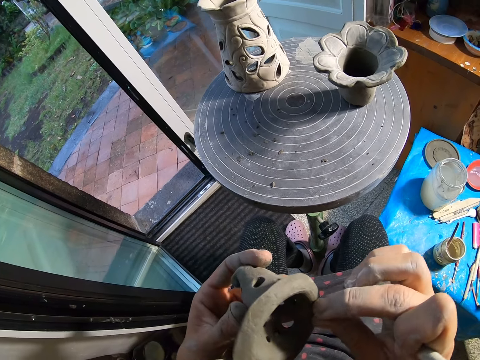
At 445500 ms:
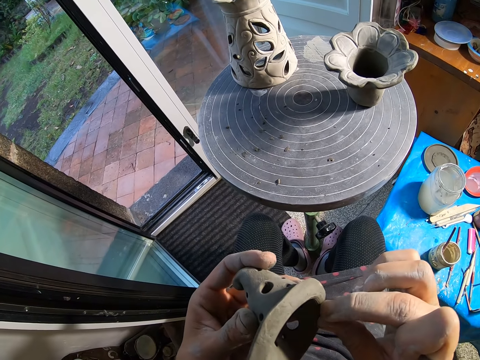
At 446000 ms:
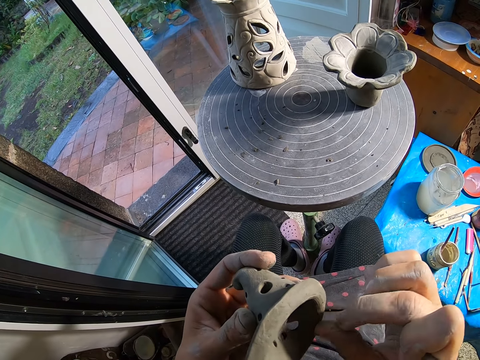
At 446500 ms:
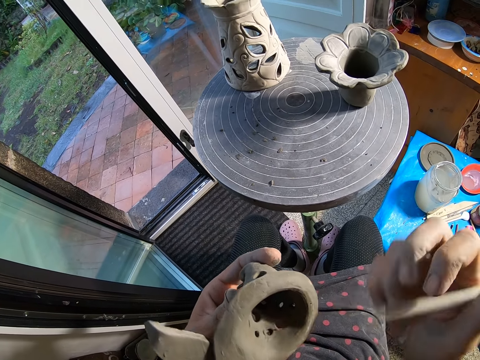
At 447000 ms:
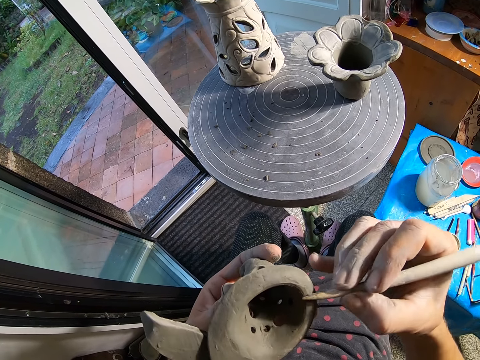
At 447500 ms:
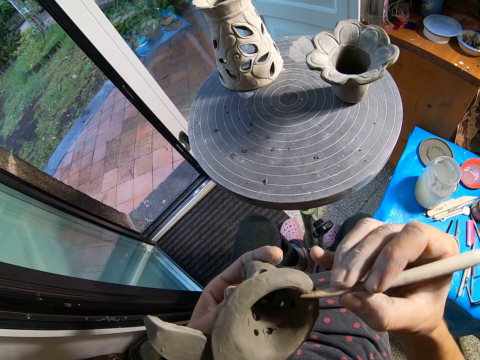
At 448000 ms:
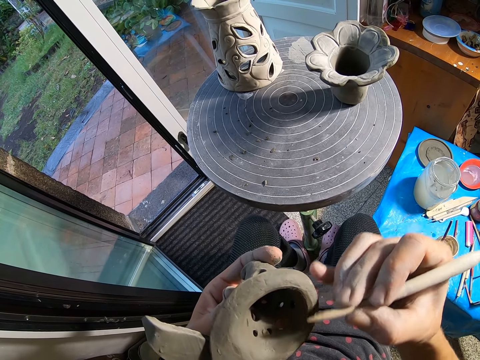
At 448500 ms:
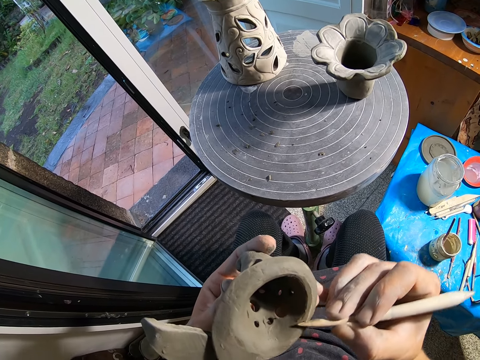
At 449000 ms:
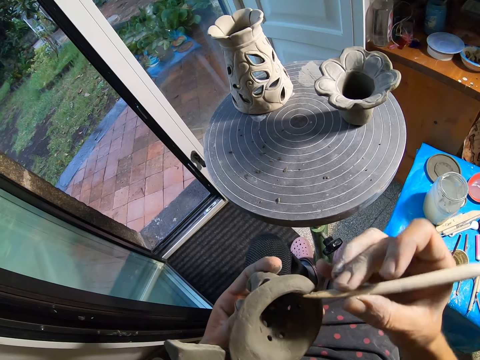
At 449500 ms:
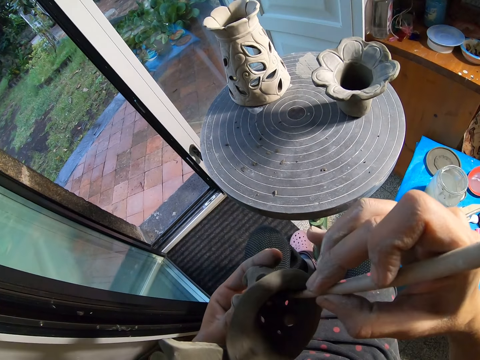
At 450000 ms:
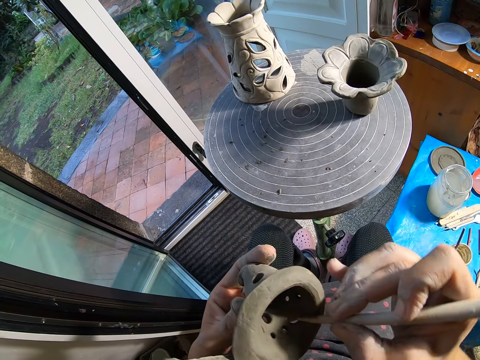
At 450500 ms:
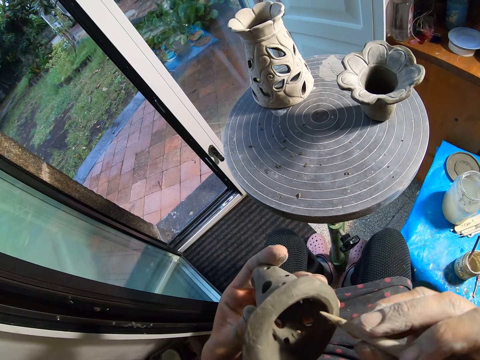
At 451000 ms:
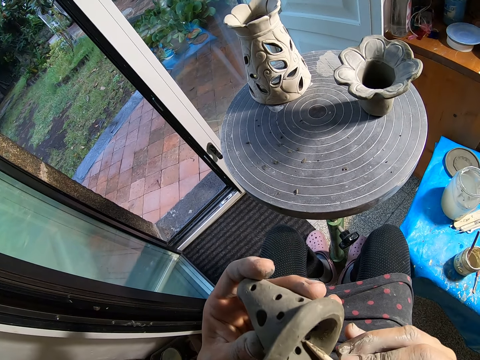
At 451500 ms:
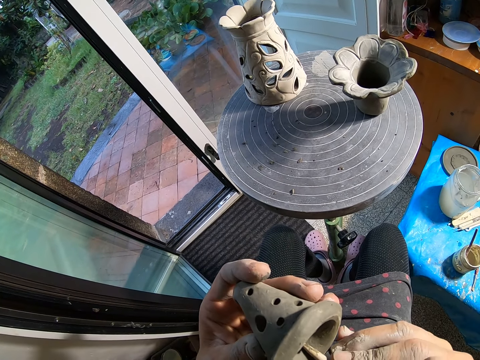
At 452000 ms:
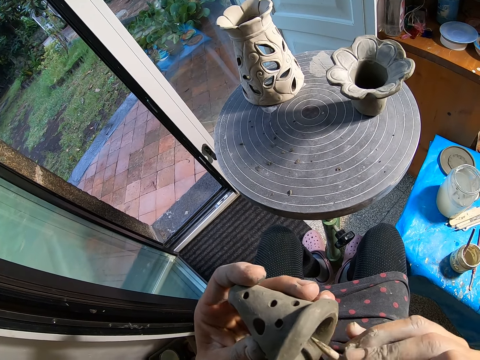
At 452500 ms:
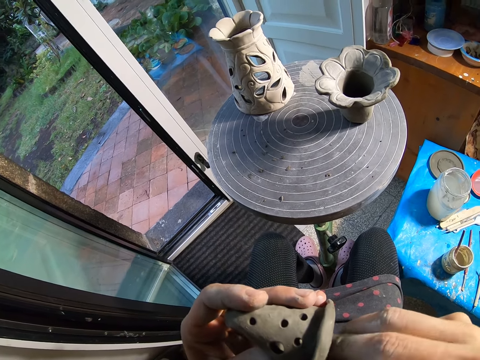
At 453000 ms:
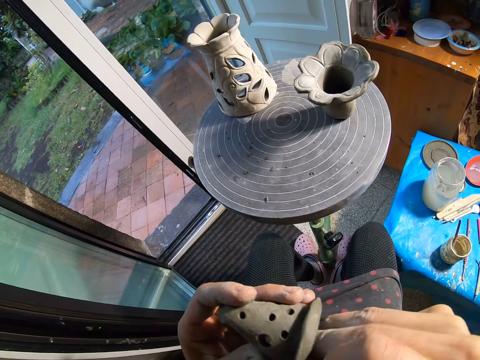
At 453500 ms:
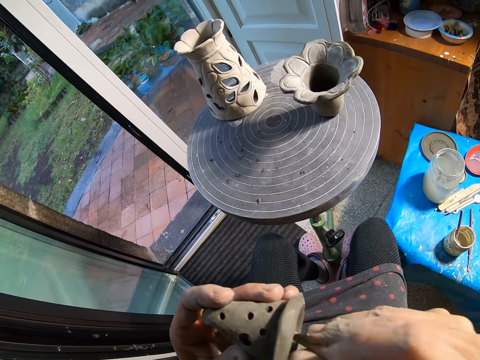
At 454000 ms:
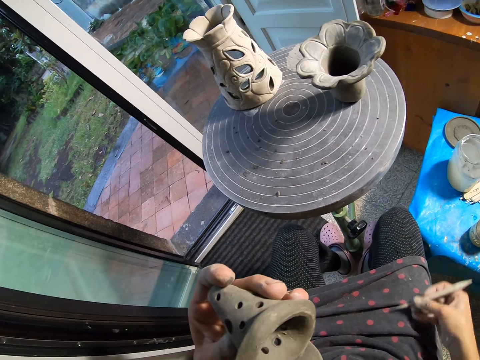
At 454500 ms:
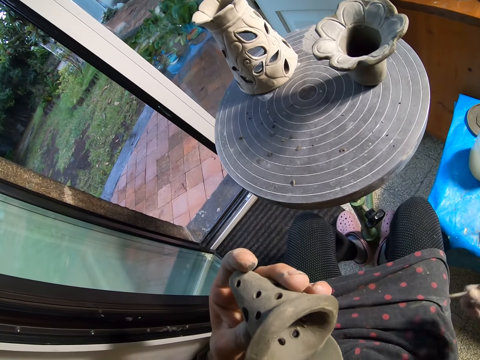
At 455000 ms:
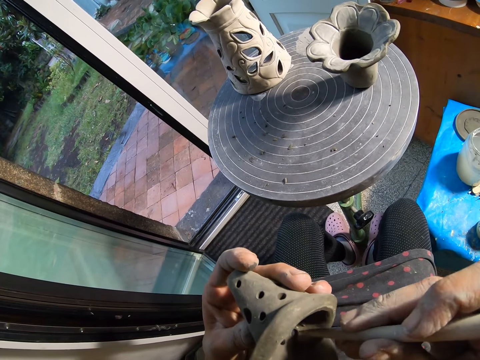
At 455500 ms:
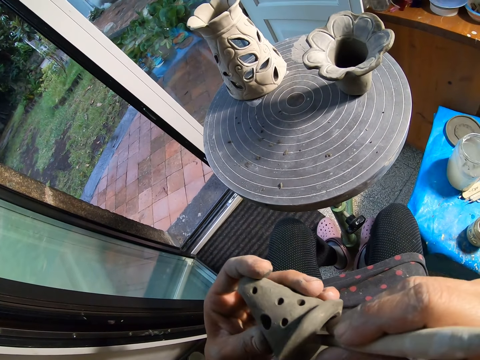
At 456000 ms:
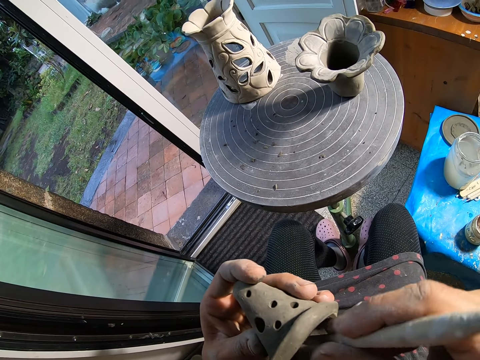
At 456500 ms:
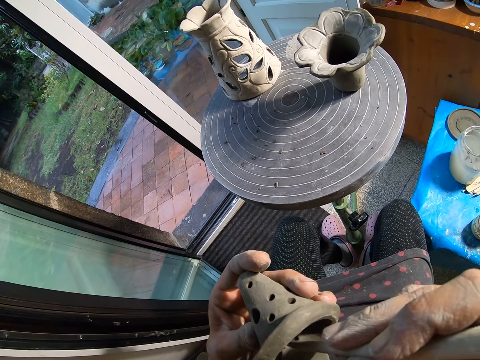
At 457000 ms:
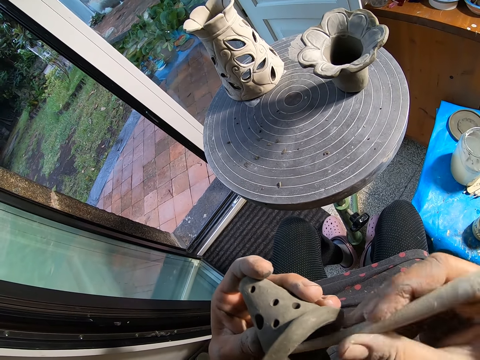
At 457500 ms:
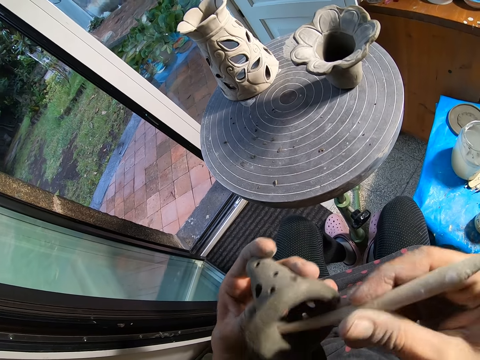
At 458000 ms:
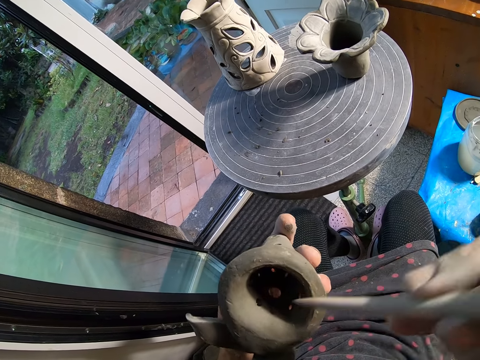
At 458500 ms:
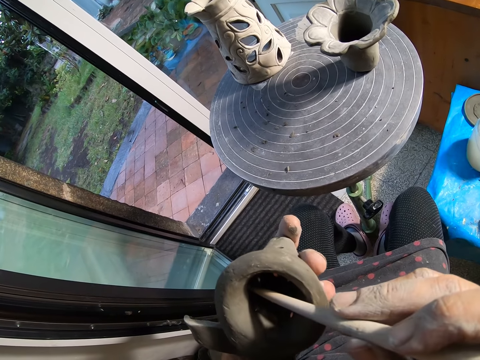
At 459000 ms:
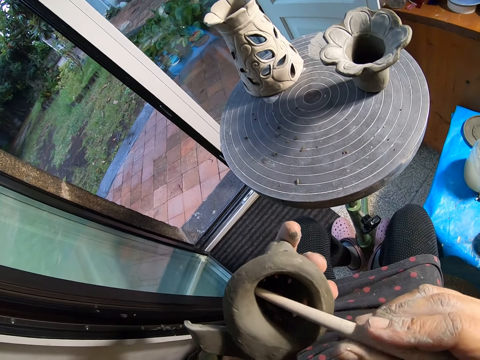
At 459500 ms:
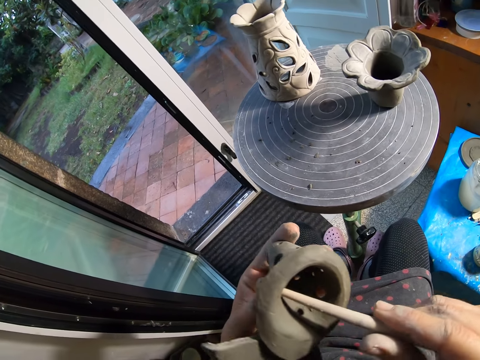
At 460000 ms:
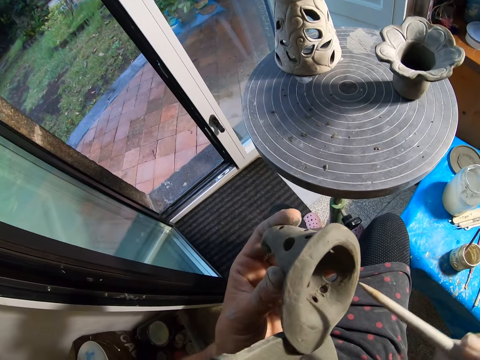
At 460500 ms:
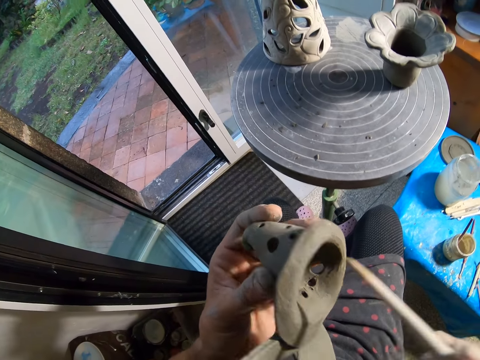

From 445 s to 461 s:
The camera wearer touches clay with the hands. She smoothens the carving with the carving stick. She wipes the boxwood tool in her right hand on her right lap. She widens the holes in the ceramicware with the boxwood tool in her right hand. She perforates holes using the stick.

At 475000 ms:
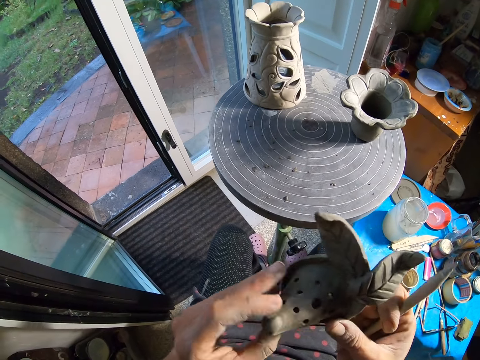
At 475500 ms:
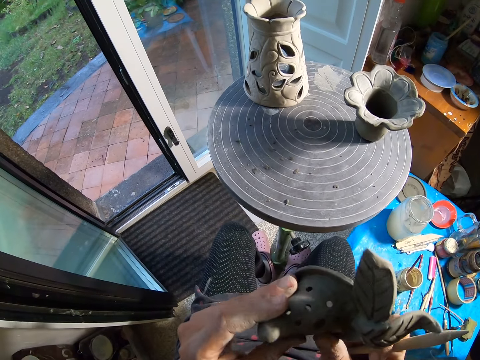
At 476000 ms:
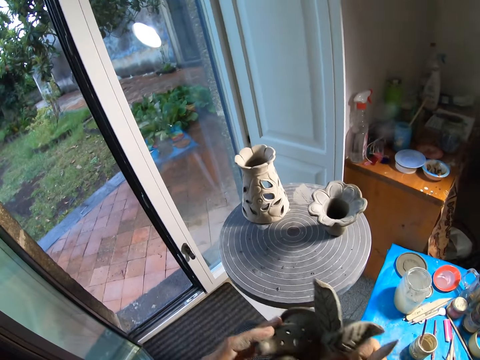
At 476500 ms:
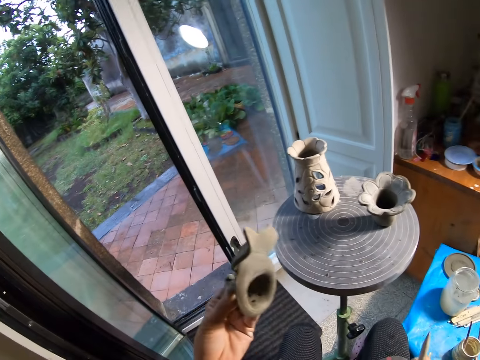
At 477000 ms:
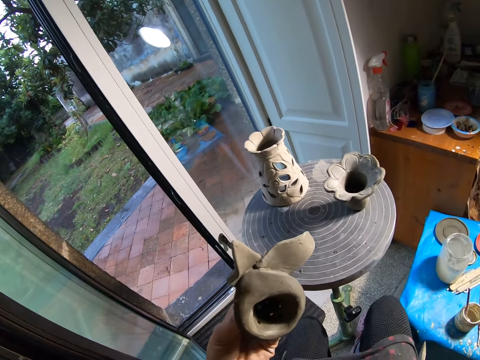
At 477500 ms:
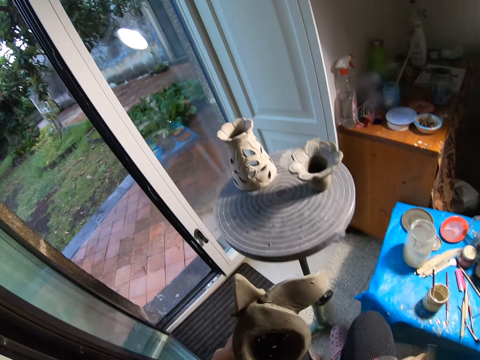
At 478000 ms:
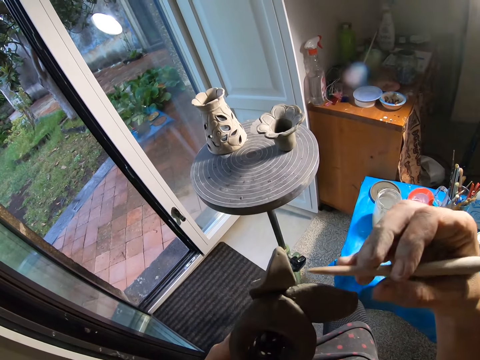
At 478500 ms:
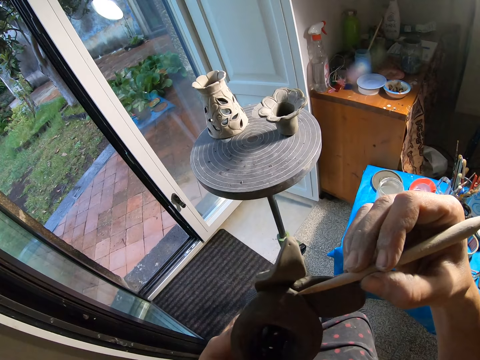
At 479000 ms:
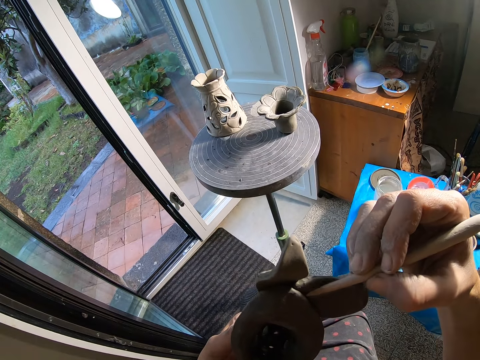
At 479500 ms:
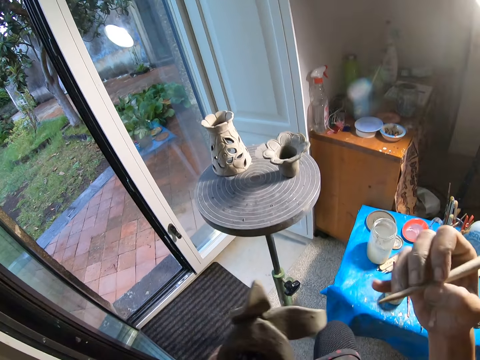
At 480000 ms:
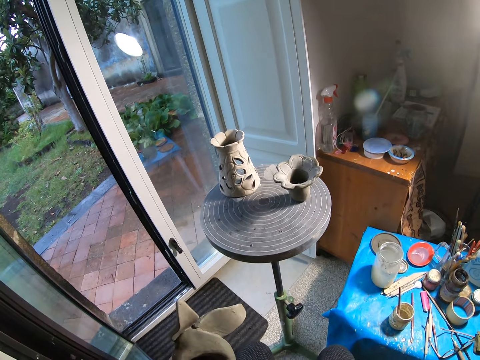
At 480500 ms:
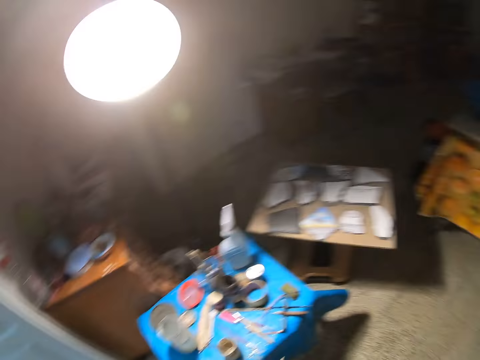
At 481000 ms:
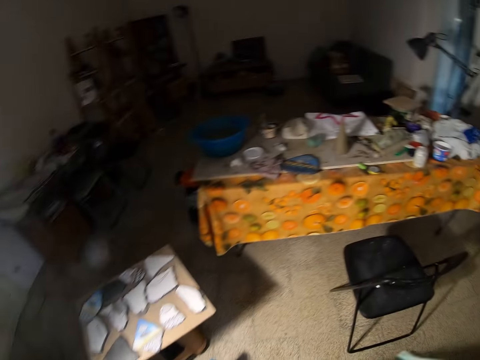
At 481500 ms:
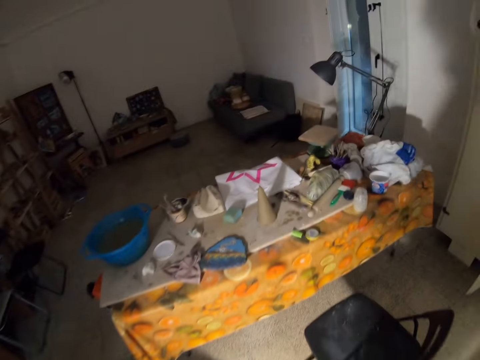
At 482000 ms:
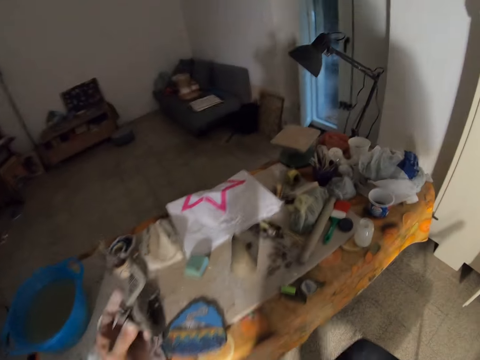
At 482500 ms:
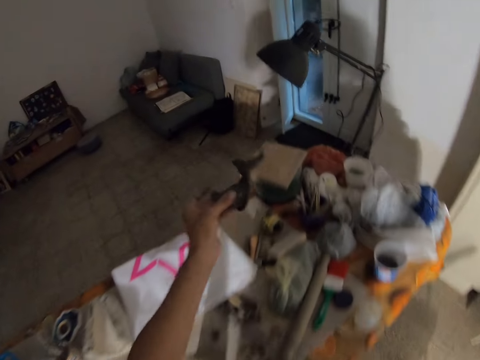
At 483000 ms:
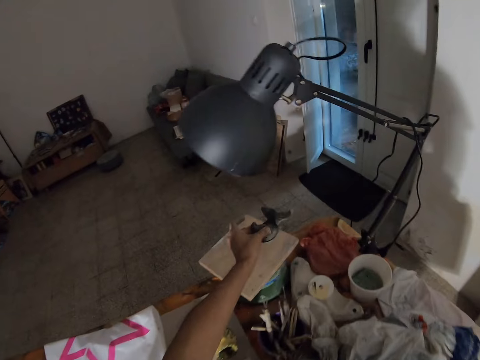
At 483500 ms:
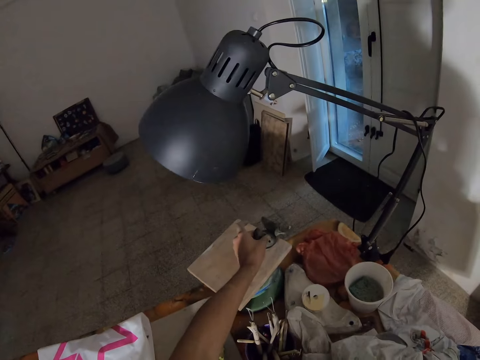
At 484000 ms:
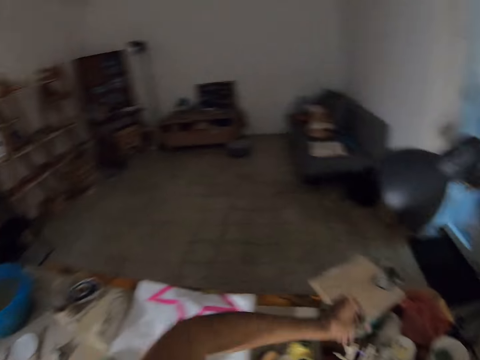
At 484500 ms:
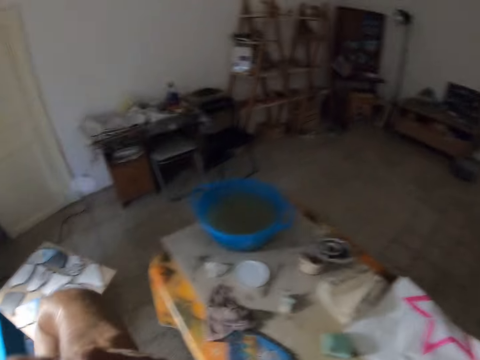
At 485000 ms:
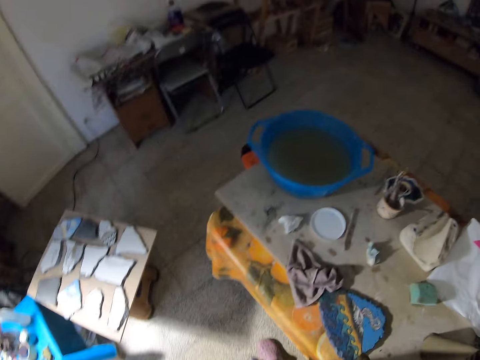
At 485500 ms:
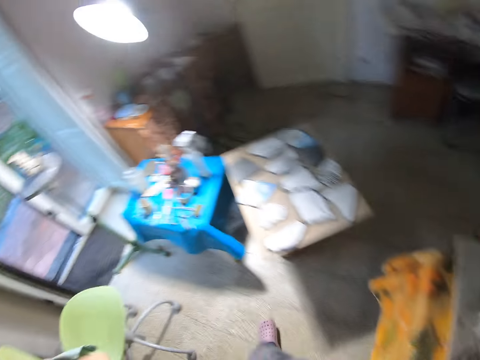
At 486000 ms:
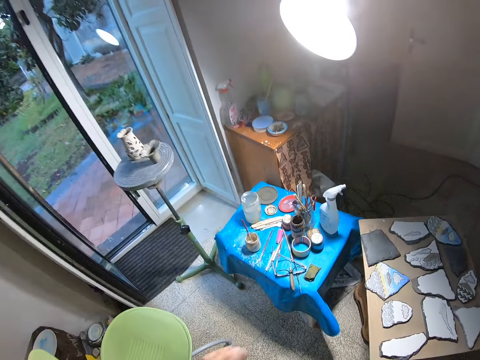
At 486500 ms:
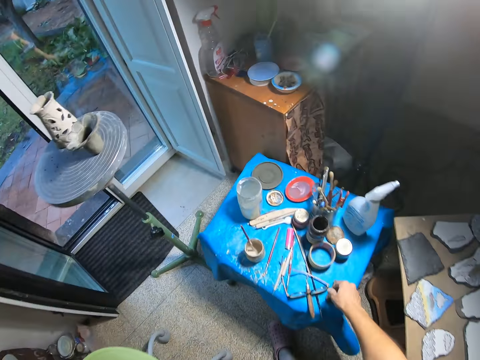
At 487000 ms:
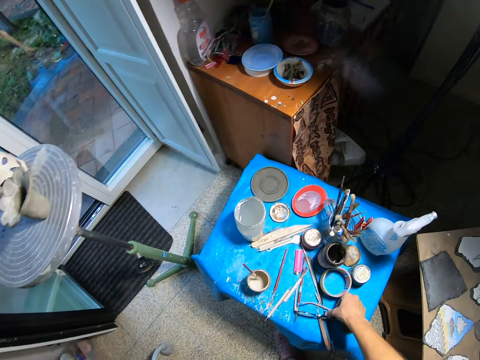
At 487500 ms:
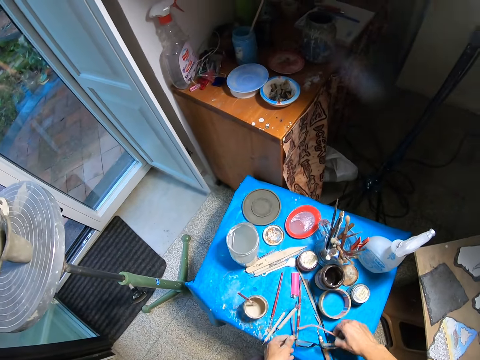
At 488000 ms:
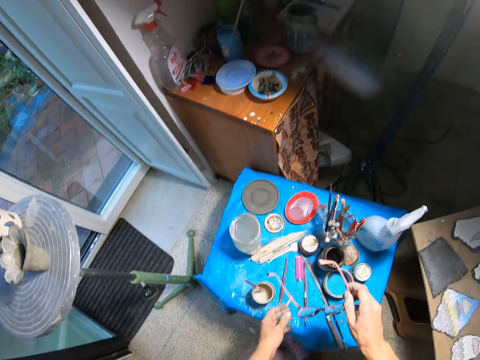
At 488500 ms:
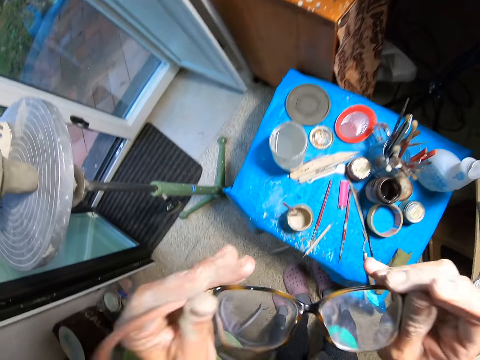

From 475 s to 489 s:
The camera wearer examines the carving. She smoothens the ceramicware with the boxwood tool in her right hand. She carves using the carving stick. She looks around. She drops the ceramicware on a plaque with her left hand. She picks up a pair of glasses from the table with her right hand. She puts on the glasses with both hands.
